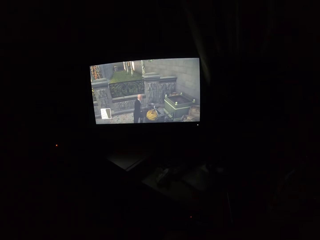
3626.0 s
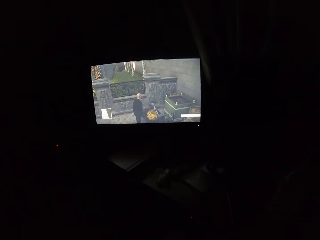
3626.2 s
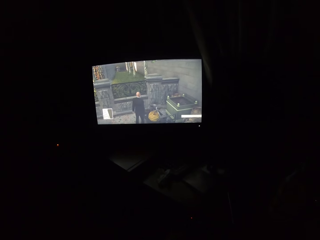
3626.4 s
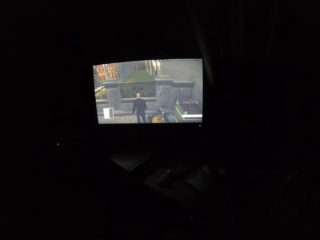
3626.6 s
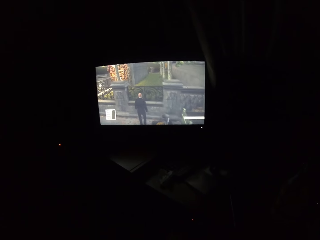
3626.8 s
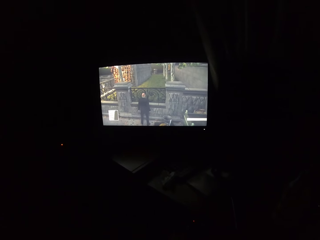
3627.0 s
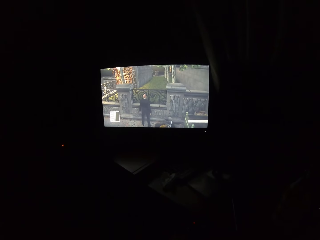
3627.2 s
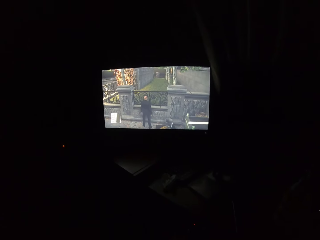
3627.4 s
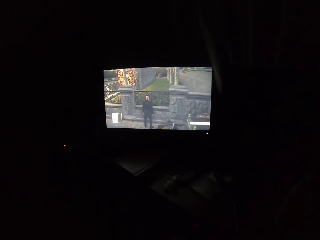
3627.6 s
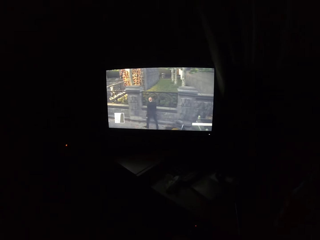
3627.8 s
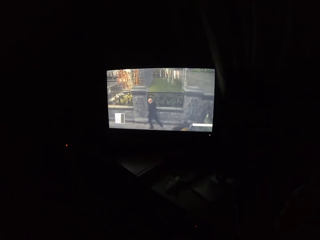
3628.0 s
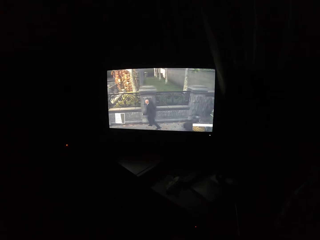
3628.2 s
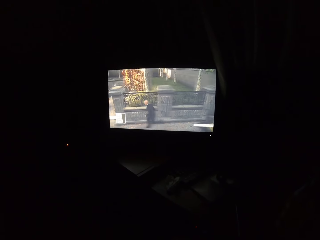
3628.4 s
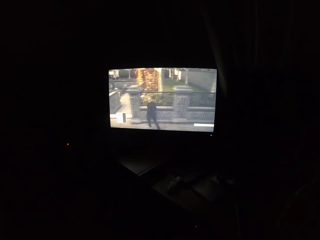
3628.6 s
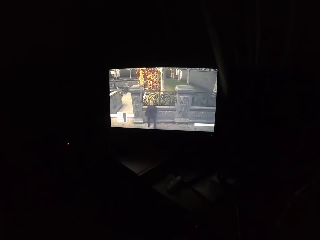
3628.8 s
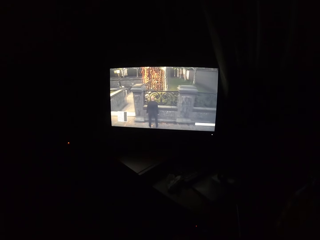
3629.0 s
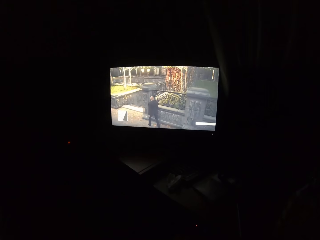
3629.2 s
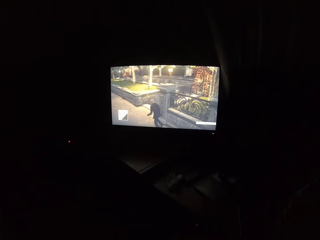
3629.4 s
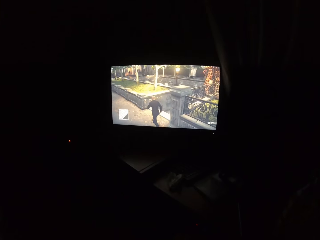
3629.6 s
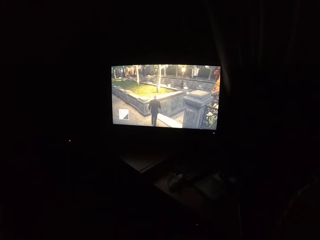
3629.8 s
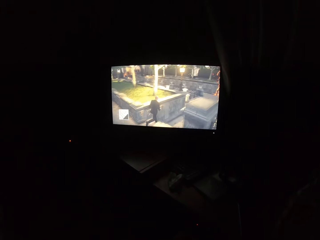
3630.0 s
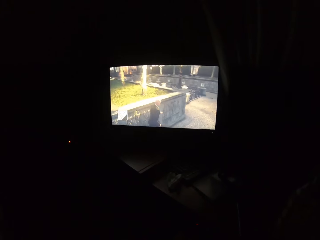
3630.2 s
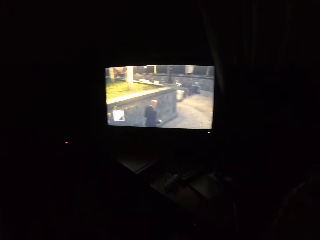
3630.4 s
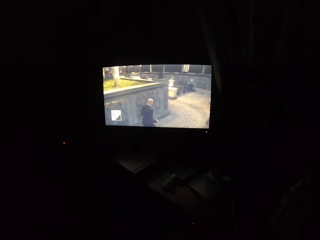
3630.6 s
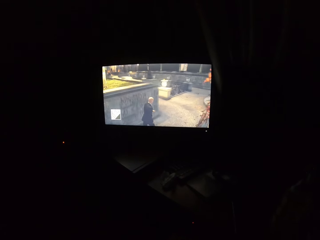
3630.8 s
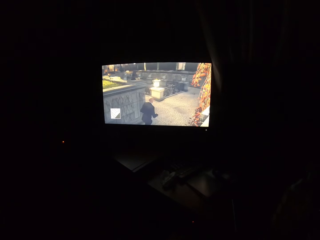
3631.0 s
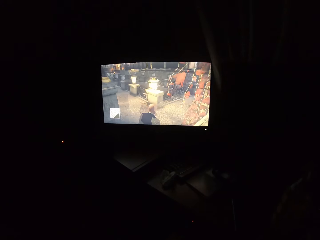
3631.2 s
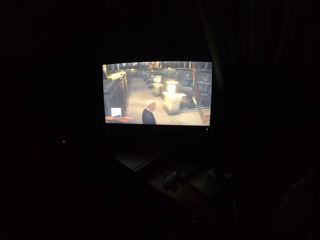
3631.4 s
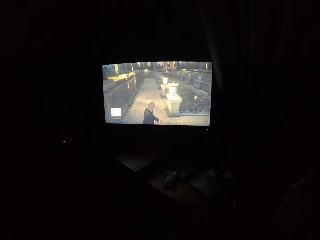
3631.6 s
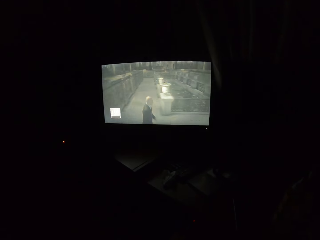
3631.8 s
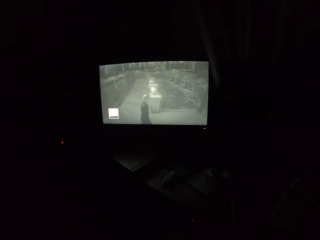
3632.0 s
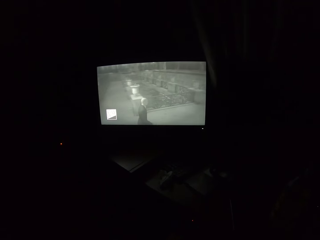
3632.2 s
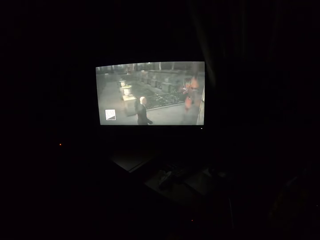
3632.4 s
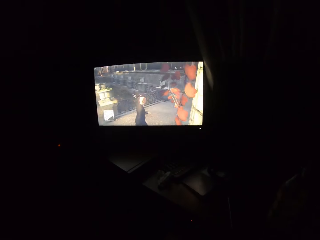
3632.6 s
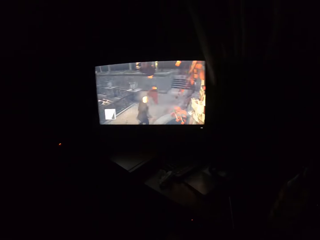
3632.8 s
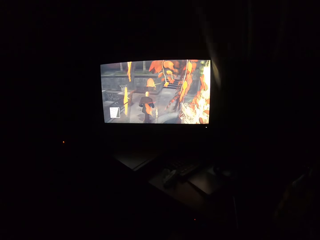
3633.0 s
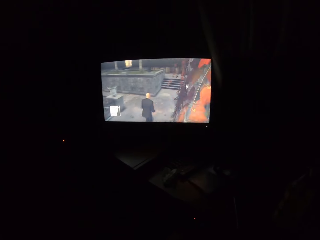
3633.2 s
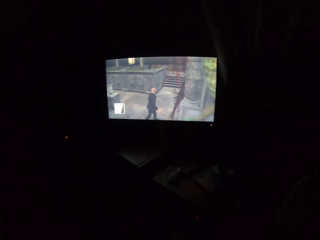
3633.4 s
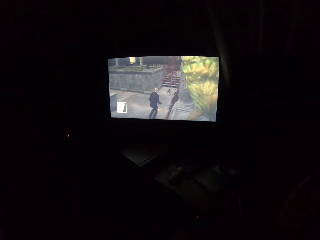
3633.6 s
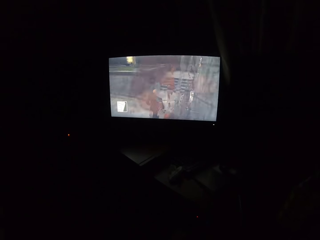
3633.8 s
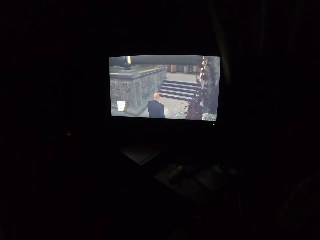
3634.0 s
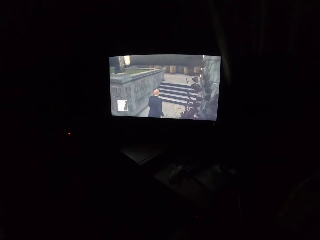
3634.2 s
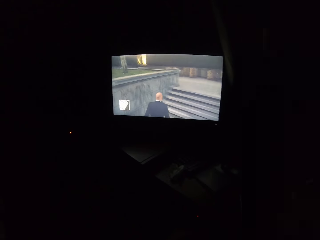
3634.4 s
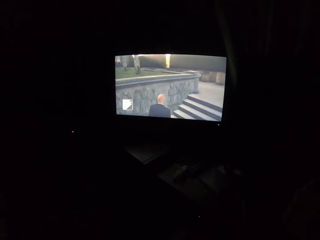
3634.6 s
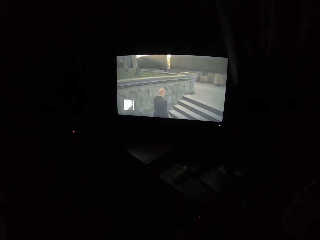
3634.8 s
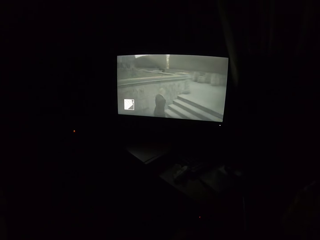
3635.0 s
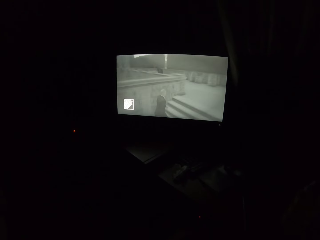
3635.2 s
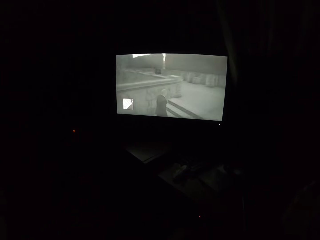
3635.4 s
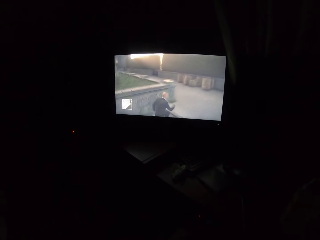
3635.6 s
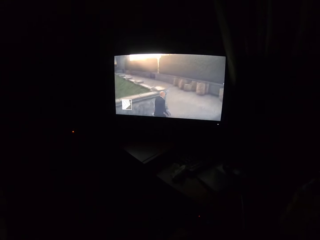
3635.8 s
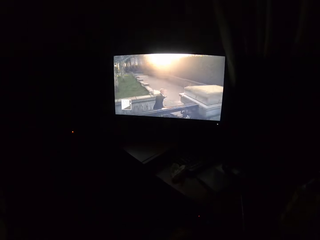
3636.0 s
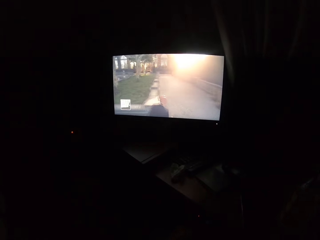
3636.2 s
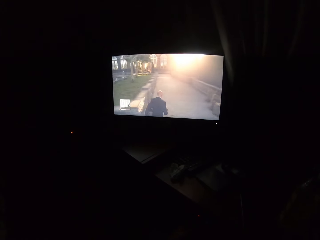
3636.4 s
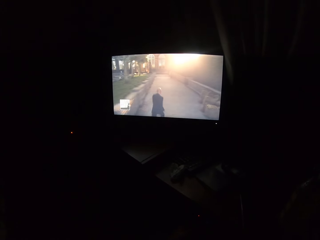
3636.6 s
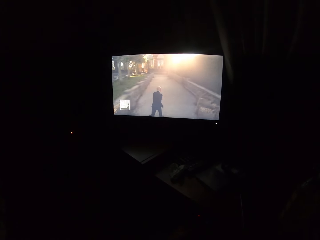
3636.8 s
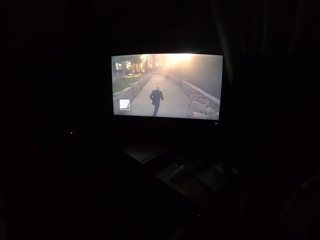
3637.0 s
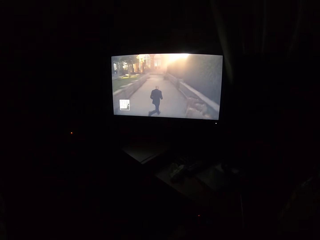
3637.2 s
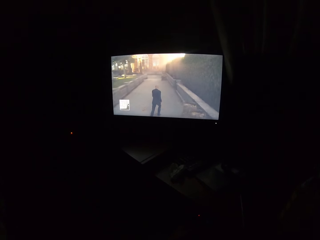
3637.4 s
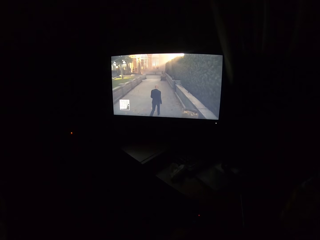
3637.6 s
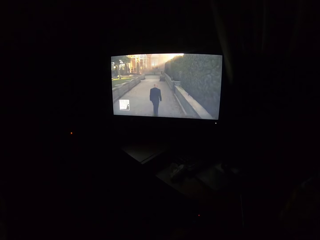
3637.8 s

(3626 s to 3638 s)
The camera wearer turns to the side. They turn to the side again. They play a video game on the screen.

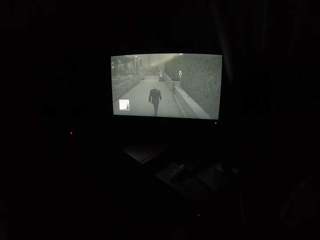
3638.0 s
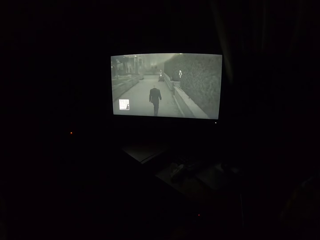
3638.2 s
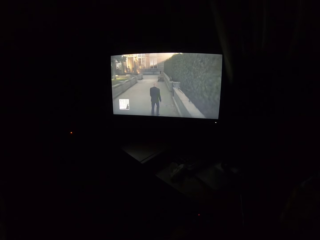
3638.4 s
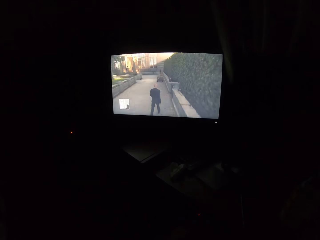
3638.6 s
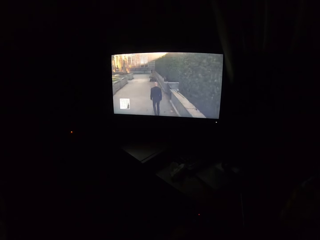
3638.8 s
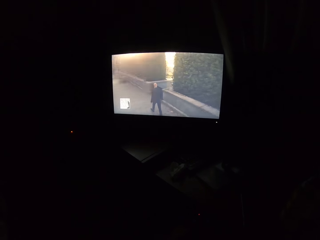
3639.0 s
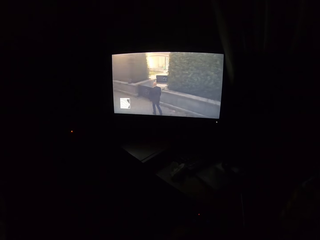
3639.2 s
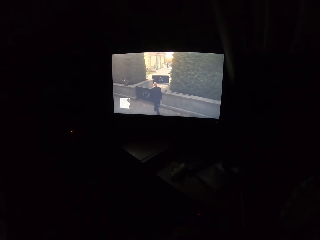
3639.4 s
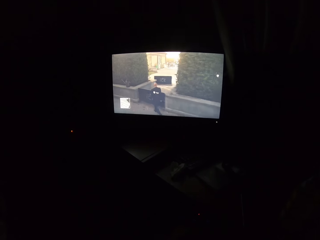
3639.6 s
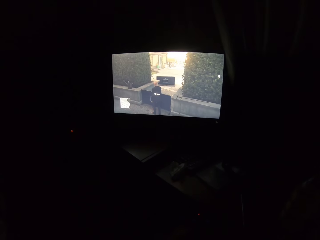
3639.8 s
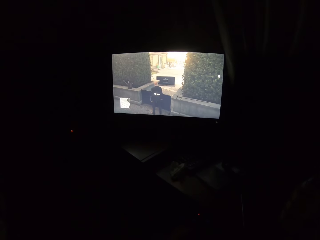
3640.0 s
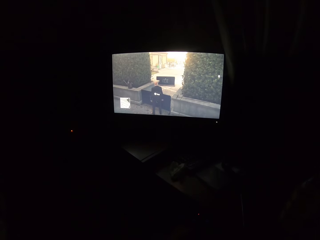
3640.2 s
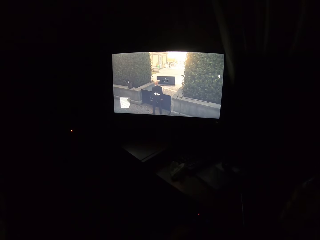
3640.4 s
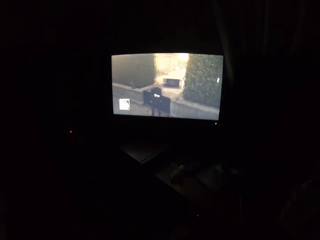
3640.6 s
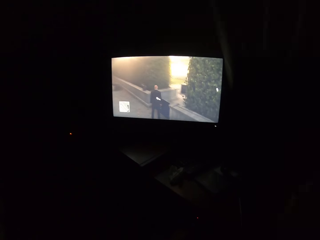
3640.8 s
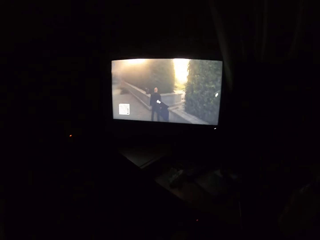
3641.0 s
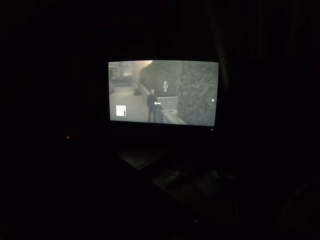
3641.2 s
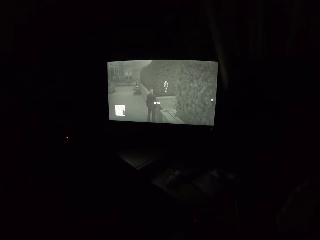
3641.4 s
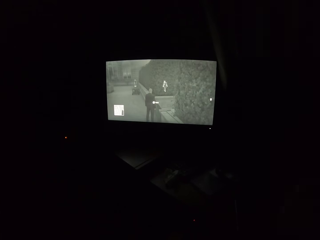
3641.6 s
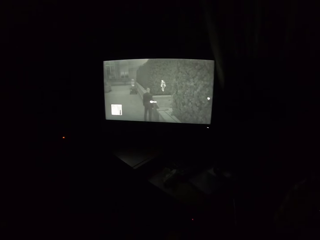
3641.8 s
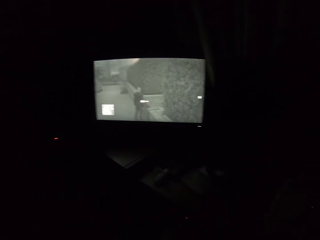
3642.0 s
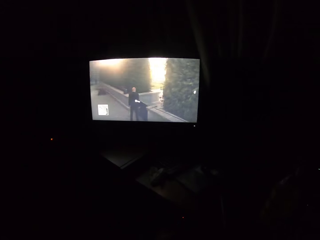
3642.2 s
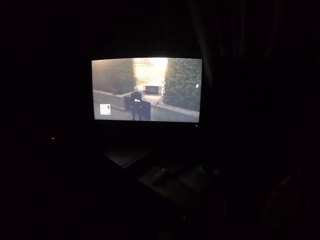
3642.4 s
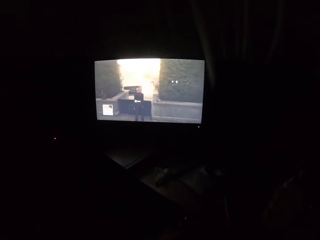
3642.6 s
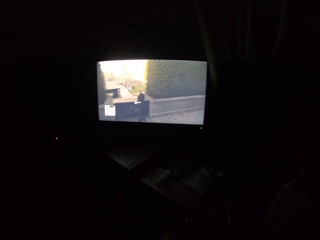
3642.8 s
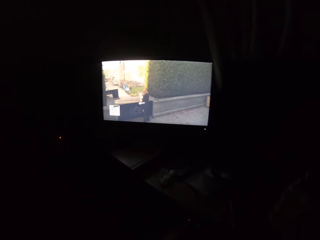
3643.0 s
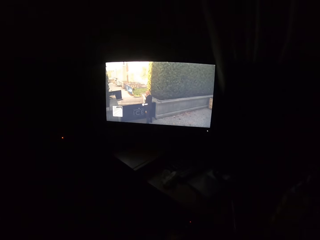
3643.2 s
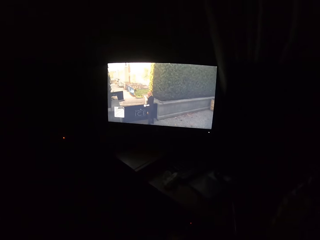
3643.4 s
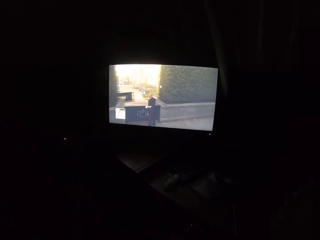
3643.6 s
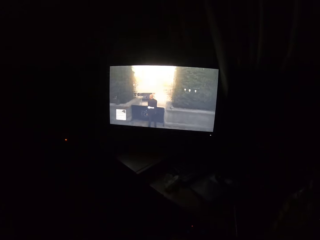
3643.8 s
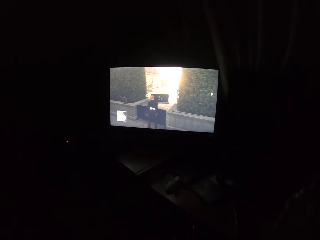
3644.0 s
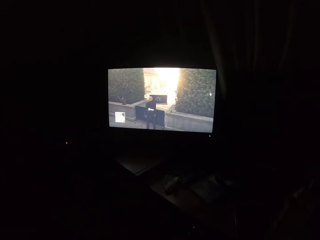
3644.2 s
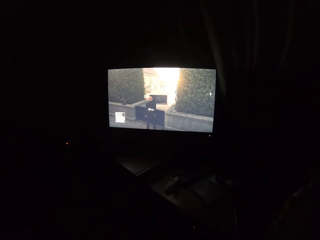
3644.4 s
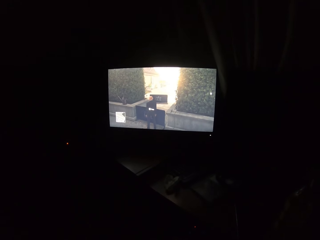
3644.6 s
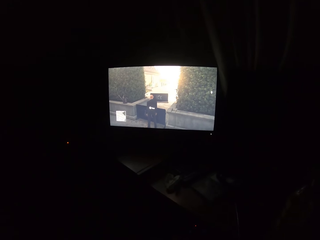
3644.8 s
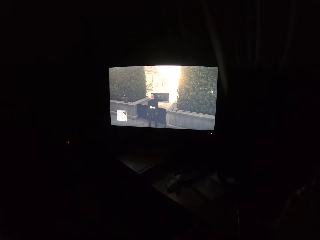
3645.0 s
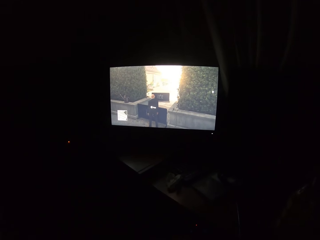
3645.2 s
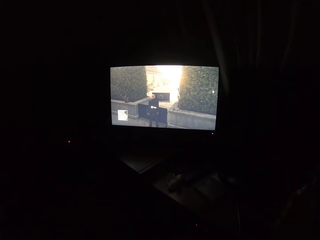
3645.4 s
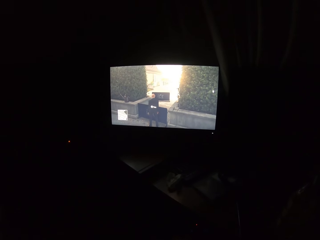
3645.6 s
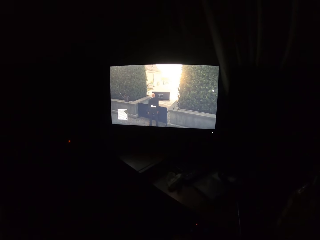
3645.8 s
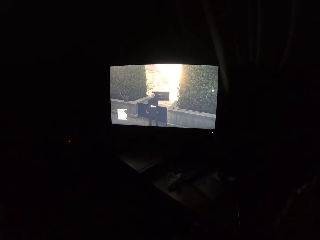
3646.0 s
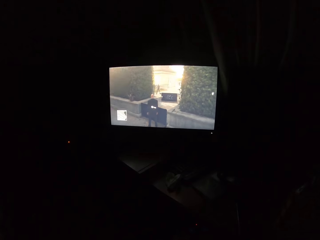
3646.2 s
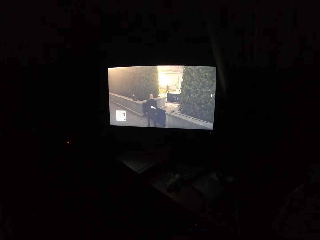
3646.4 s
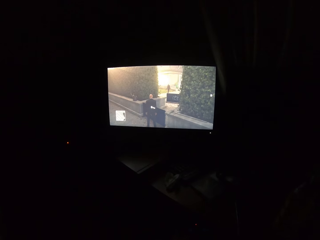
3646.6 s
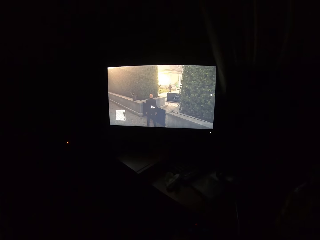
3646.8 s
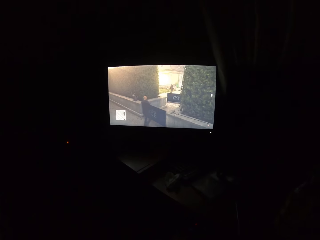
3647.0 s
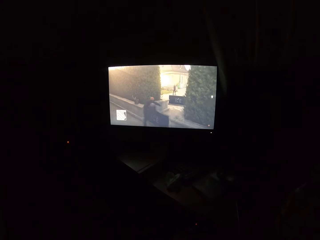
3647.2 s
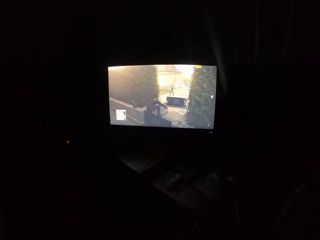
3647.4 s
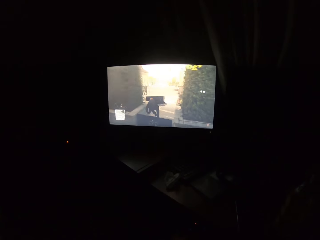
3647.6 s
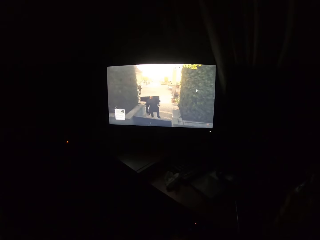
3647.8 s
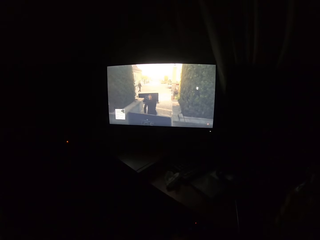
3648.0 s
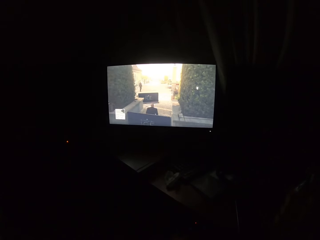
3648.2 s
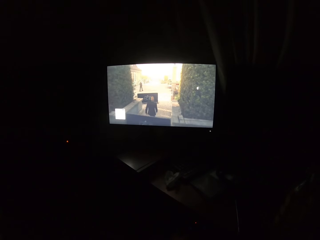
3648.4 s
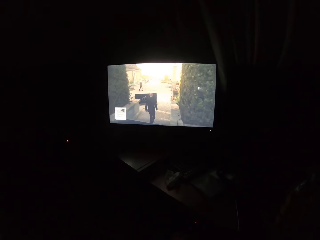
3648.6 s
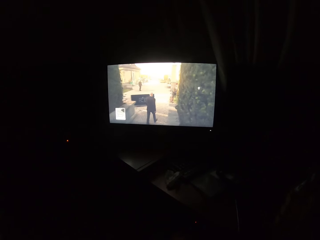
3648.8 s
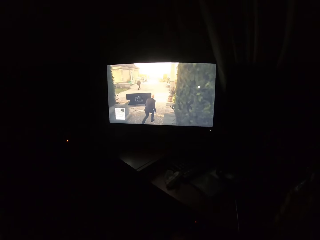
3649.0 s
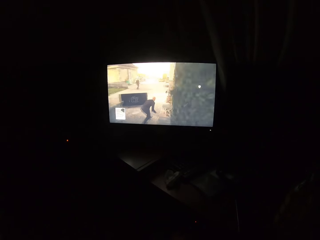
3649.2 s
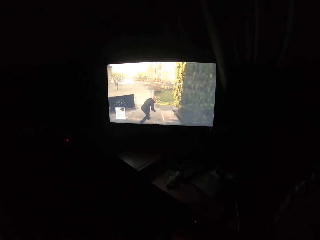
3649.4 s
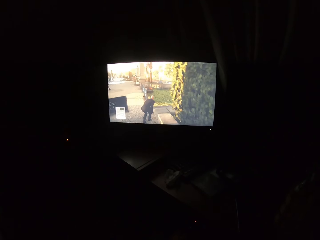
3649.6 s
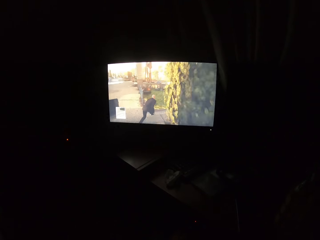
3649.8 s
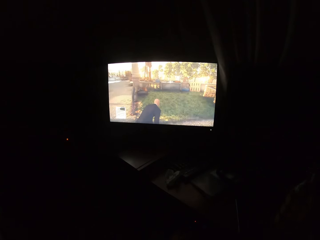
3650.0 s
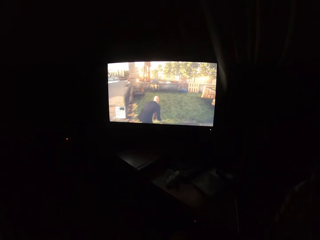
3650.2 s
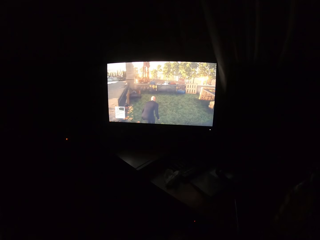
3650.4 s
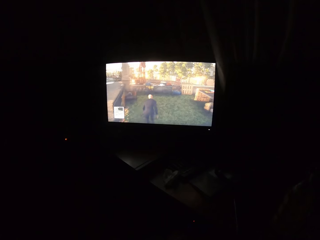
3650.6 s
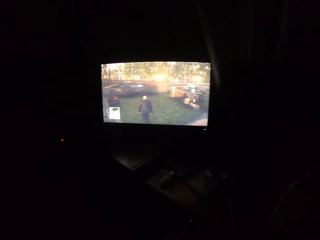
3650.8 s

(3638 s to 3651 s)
The camera wearer turns to the side. They play a video game on the screen.
